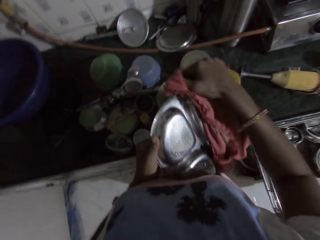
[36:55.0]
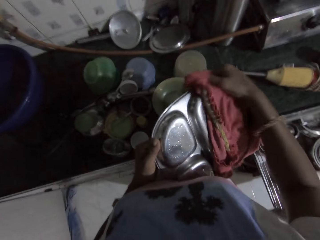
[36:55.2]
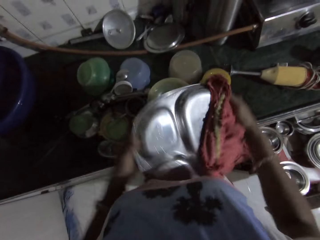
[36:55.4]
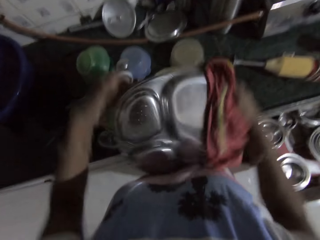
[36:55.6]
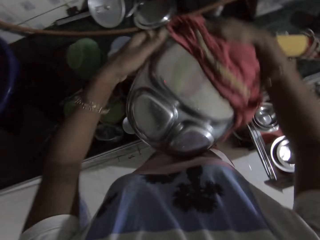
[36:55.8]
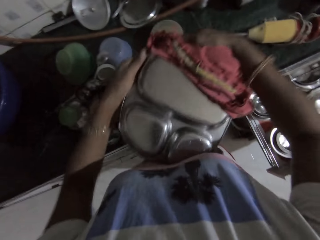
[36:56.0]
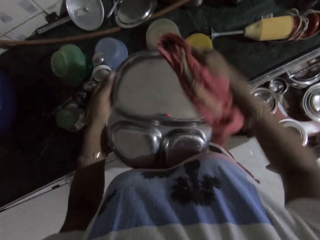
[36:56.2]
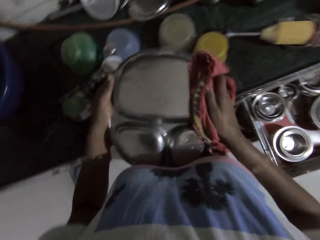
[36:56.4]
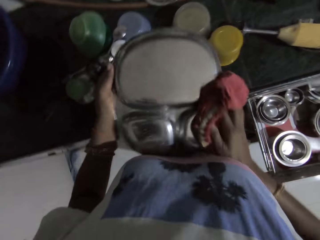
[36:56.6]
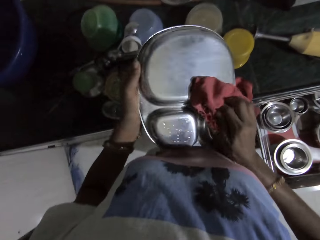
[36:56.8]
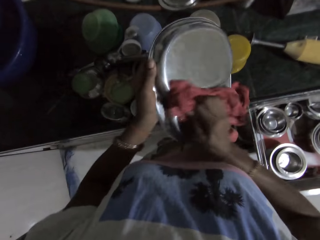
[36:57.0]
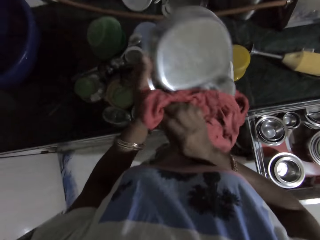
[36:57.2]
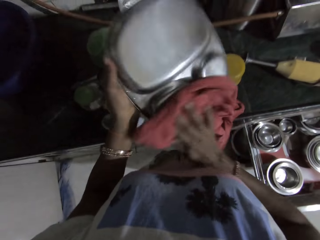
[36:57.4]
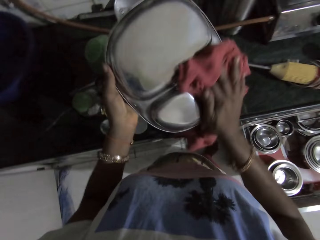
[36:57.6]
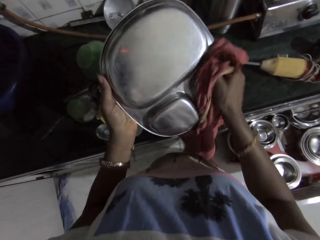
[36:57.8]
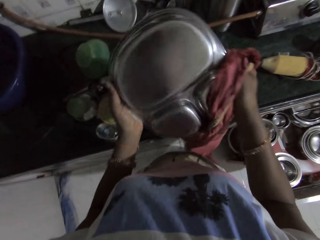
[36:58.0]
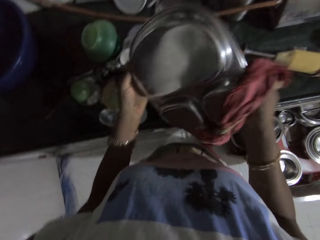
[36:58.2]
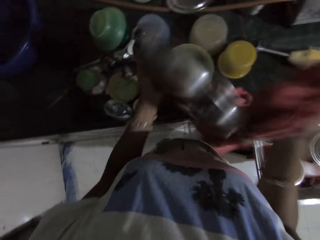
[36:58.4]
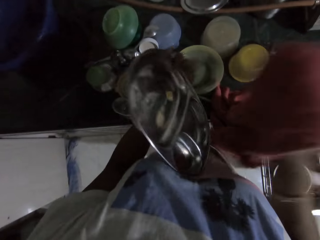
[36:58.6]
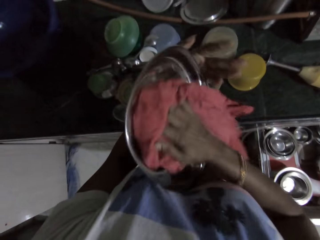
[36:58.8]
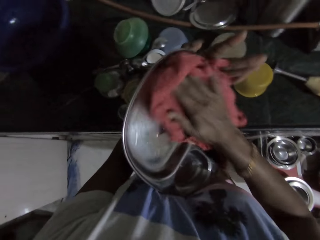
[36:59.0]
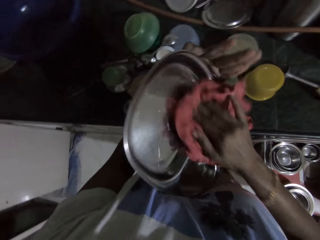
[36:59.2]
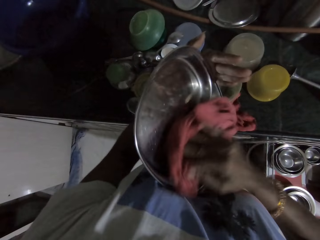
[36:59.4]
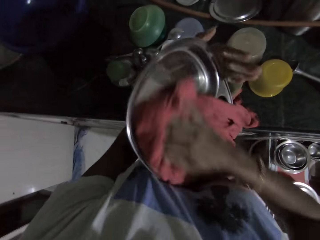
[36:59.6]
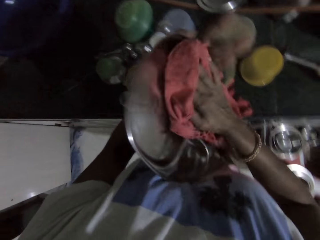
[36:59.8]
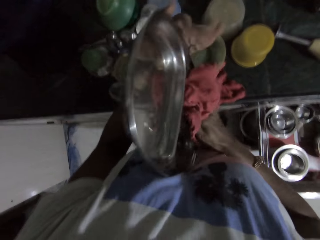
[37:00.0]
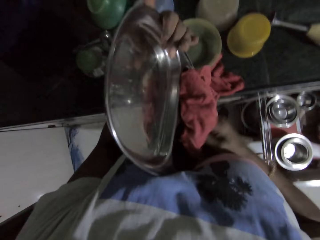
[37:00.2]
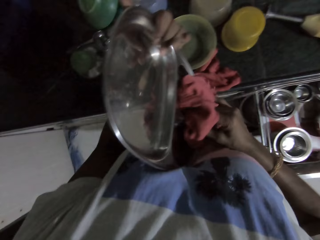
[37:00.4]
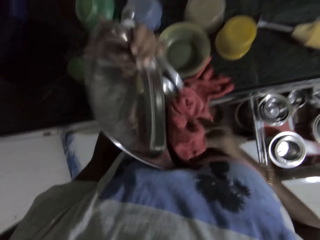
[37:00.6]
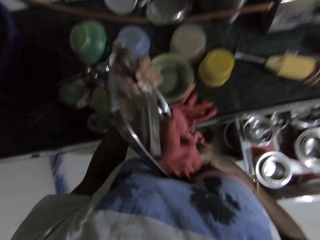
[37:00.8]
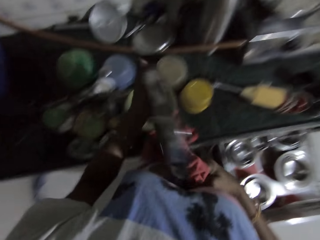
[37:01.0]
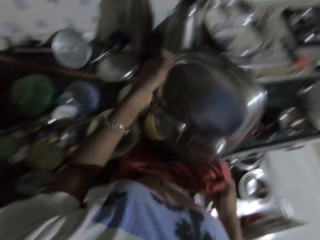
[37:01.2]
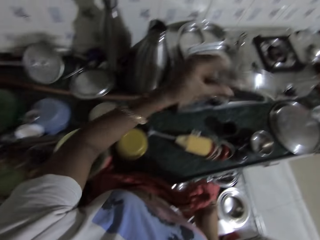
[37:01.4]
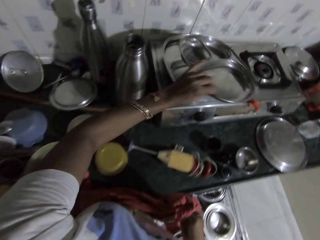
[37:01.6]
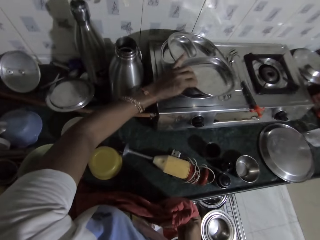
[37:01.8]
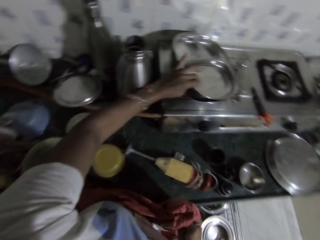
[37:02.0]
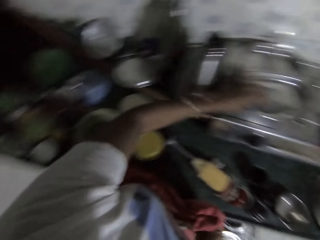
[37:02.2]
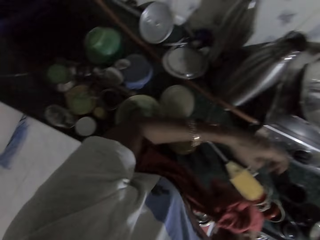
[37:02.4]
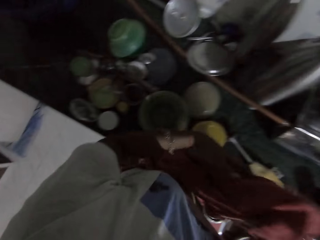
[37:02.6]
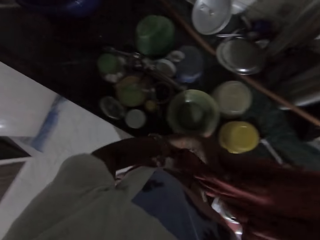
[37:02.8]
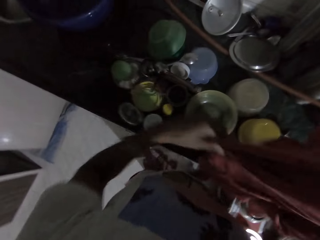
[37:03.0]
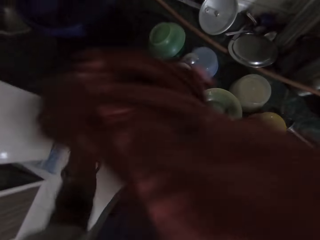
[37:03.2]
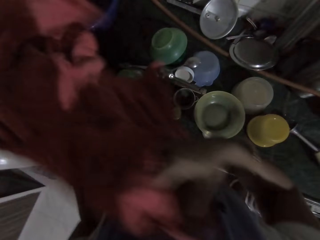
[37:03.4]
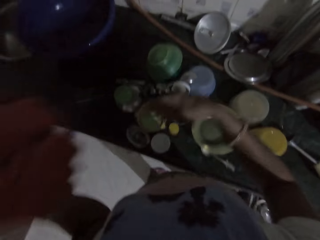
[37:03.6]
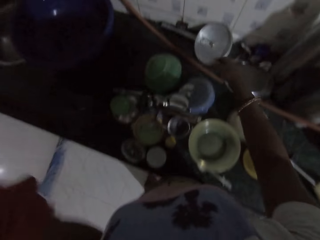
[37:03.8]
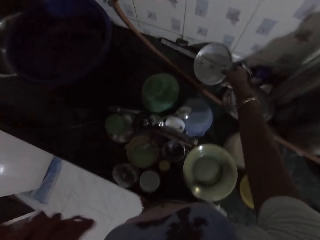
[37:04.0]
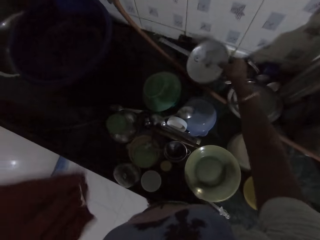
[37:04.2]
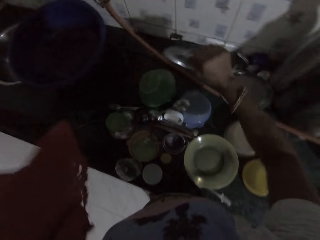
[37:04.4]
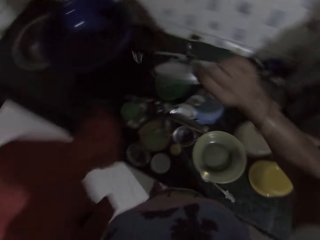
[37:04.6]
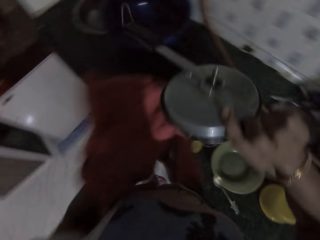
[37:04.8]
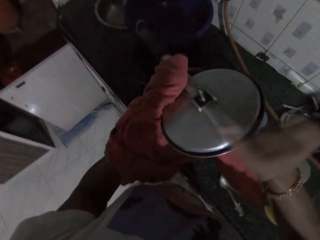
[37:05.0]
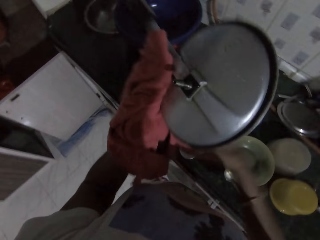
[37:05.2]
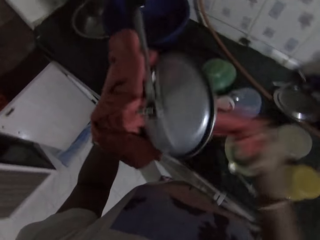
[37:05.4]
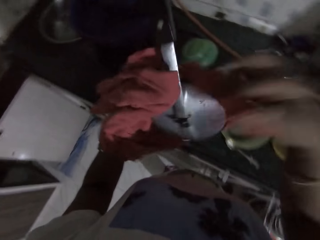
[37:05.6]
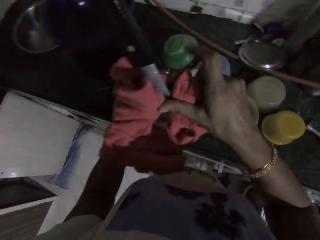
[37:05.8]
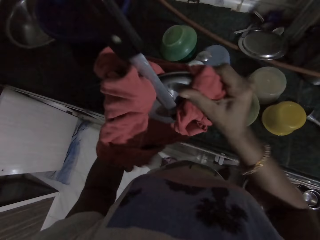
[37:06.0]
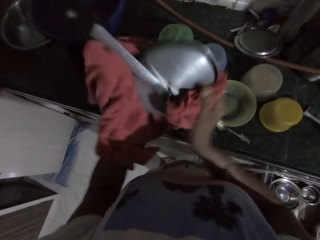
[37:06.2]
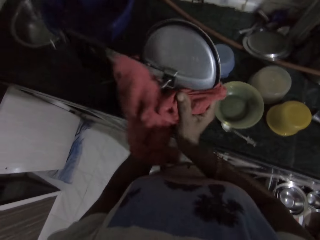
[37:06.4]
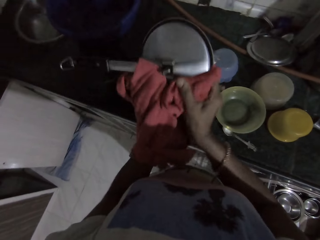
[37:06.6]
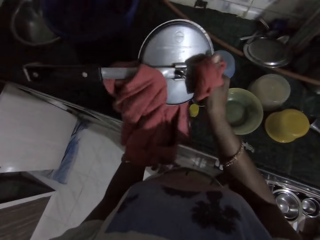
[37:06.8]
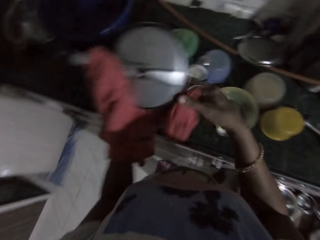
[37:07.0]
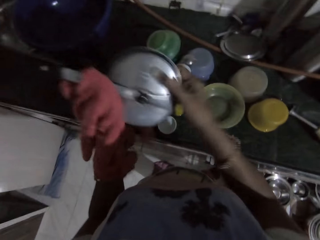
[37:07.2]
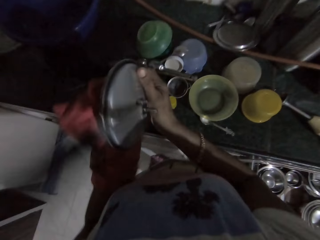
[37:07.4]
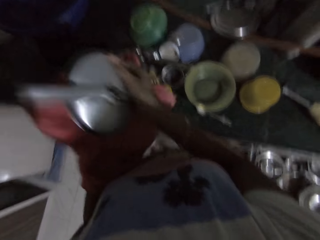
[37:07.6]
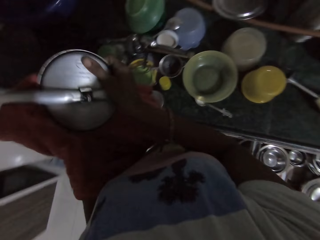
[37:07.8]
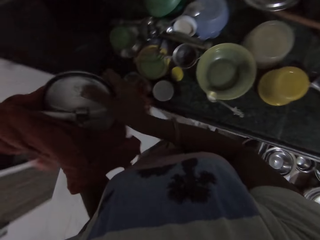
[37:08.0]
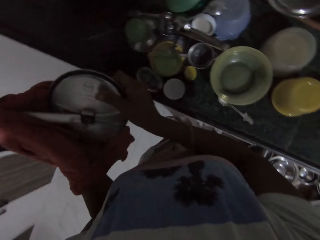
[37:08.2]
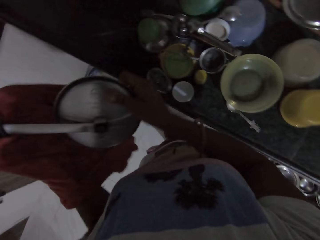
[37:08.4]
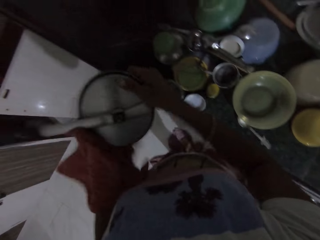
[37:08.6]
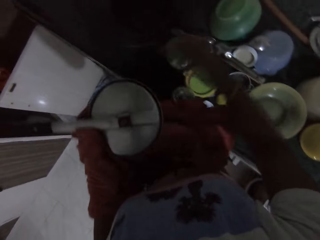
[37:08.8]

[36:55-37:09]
The camera wearer wipes the aluminum plate with a towel. She arranges aluminum plates on top of each other, drops the stainless ware on the stainless ware on the cooker with her left hand, and holds the cloth in both hands. She passes the towel to the left hand. She holds the cloth in her left hand. She picks up the lid of a pressure pot from the countertop with her right hand. She passes the lid of the pressure pot from her right hand to the cloth in her left hand. She holds the hem of the cloth in her left hand with her right hand. She cleans the lid of the pressure pot in her left hand with the hem of the cloth in her right hand. She passes the lid of the pressure pot from the cloth in her left hand to her right hand. She cleans the lid of the pressure pot in her right hand with the cloth in her left hand.

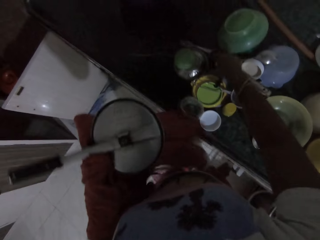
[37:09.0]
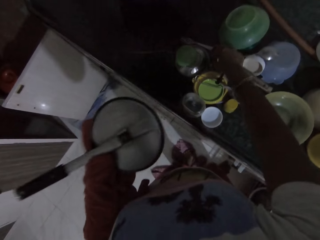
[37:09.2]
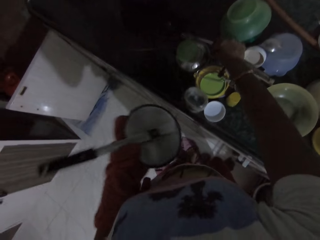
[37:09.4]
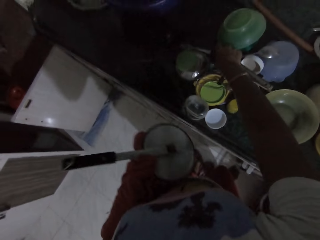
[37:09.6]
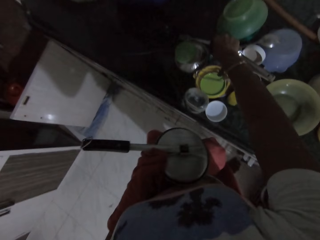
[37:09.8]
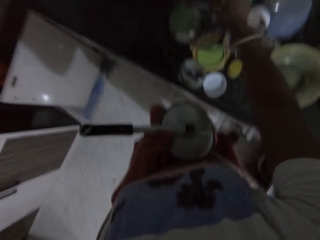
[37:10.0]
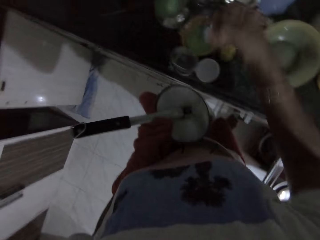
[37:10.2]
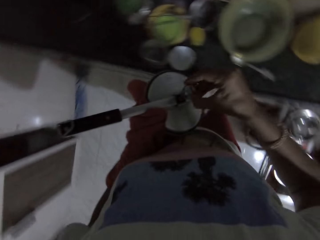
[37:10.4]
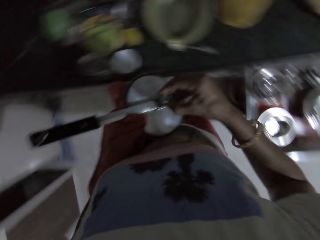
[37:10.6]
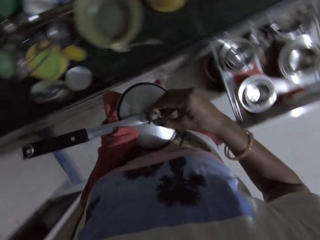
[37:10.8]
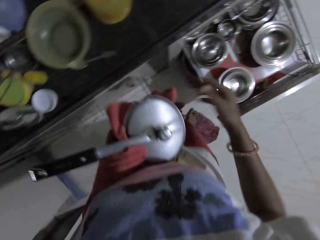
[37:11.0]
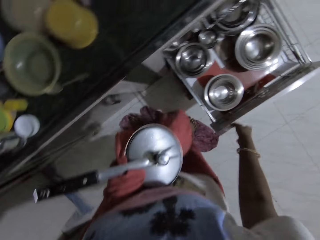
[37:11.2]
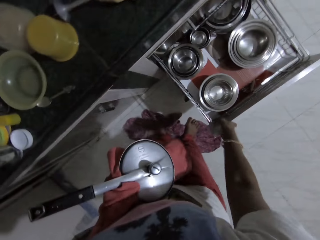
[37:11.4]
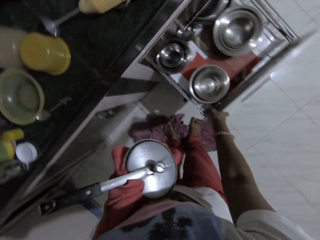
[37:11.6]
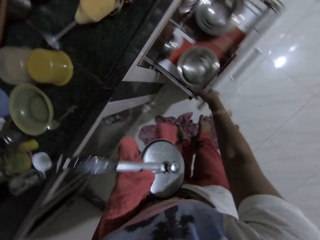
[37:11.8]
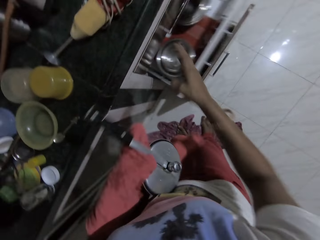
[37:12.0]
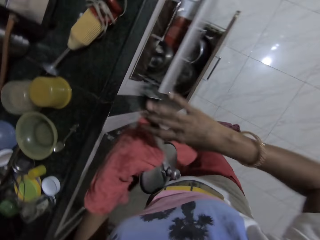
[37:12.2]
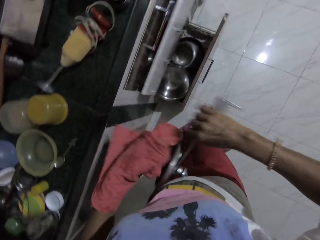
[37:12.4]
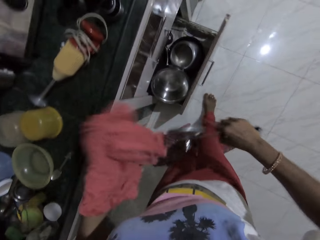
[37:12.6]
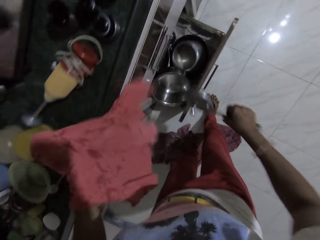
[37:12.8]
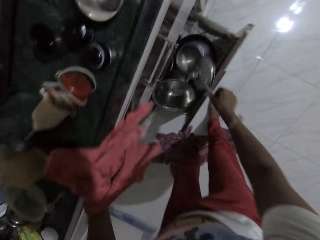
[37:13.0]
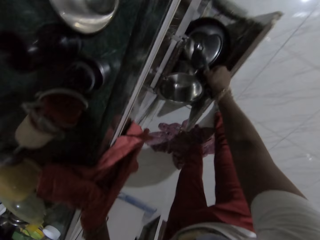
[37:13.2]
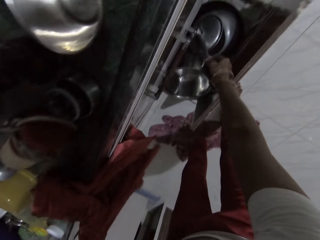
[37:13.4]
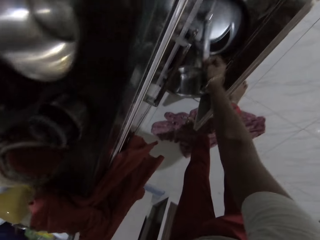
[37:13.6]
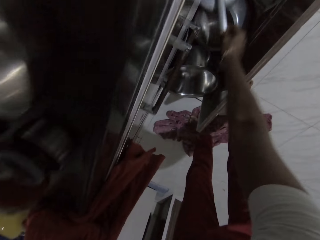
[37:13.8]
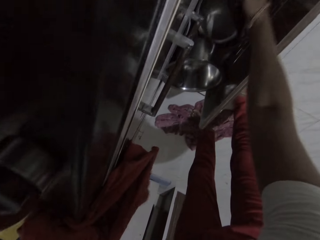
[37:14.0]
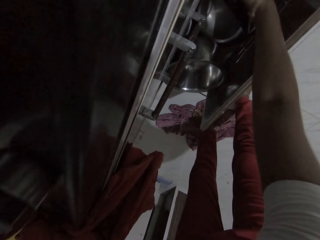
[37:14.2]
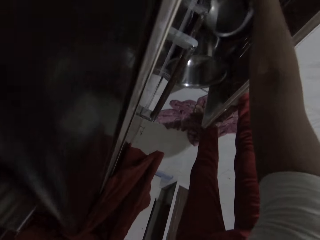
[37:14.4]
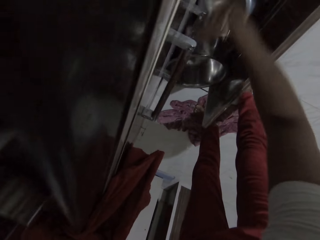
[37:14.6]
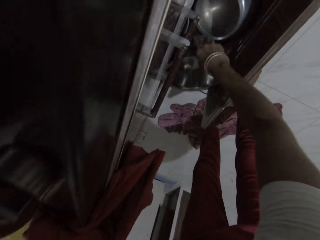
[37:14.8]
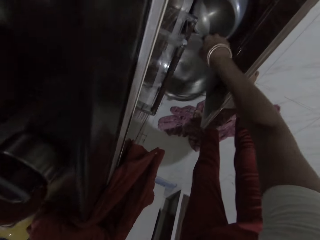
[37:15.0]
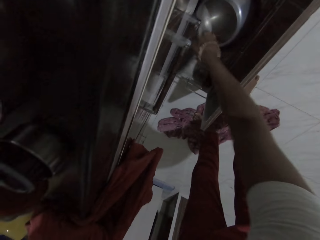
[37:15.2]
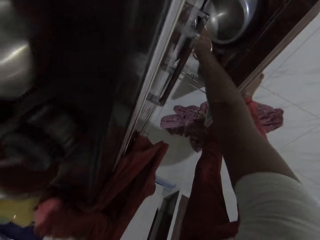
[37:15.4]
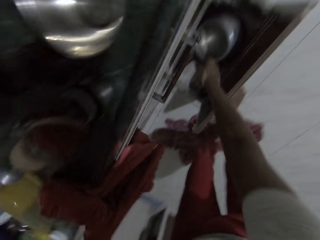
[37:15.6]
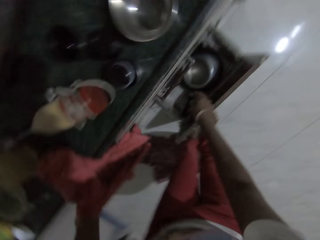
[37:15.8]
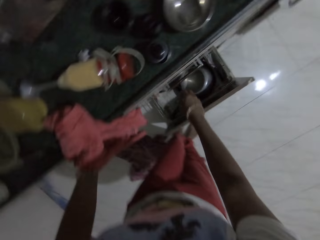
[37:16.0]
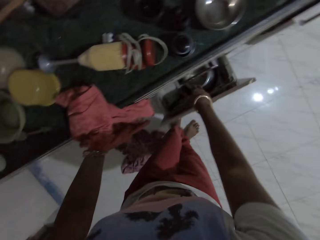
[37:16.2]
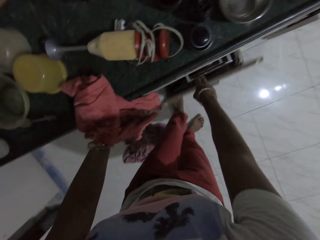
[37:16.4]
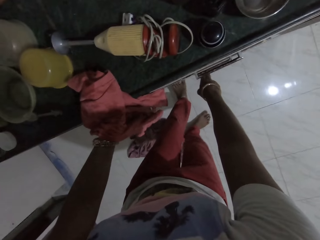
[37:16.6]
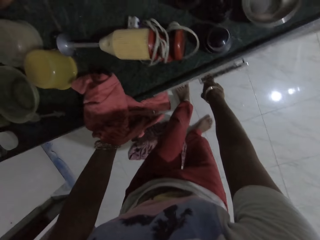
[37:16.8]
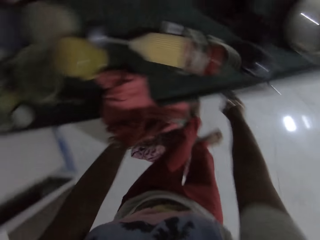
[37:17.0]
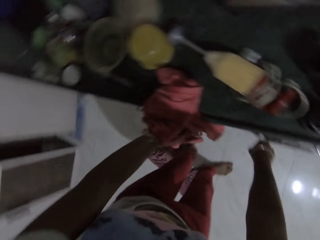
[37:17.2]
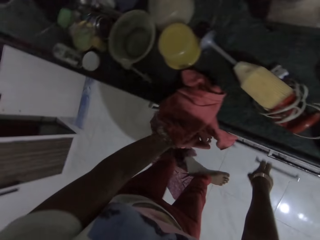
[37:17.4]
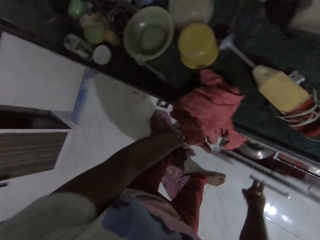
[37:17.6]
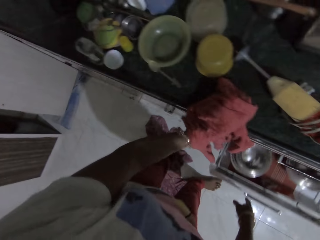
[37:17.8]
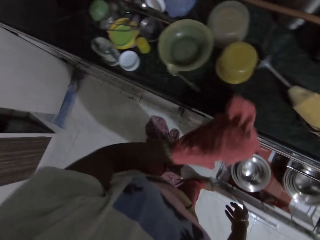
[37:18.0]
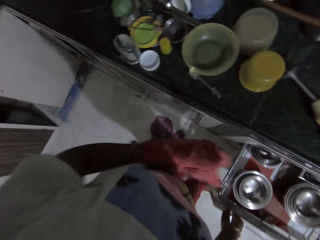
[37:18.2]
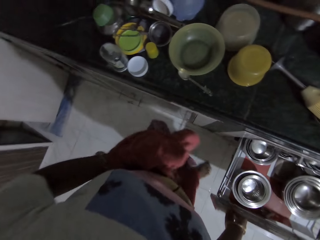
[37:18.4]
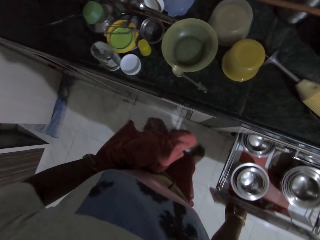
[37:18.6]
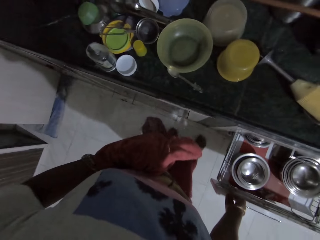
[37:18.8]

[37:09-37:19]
The camera wearer drops the lid of the pressure pot in her right hand in her left hand. She picks a nut from a pile of dishes on the cabinet with her right hand. She fastens the nut on the lid of the pressure pot with her right hand. She closes the drawer of the cabinet with her right hand. She passes the lid of the pressure pot in her left hand to her right hand. She holds the ledge of the cabinet with the cloth in her left hand. She drops the lid of the pressure pot in a drawer of the cabinet with her right hand. She picks a pot's lid from the drawer with her right hand. She moves a pot in the drawer. She drops the pot's lid in the drawer with her right hand. She closes the drawer of the cabinet with her right hand. She opens the drawer of the cabinet with her right hand.
